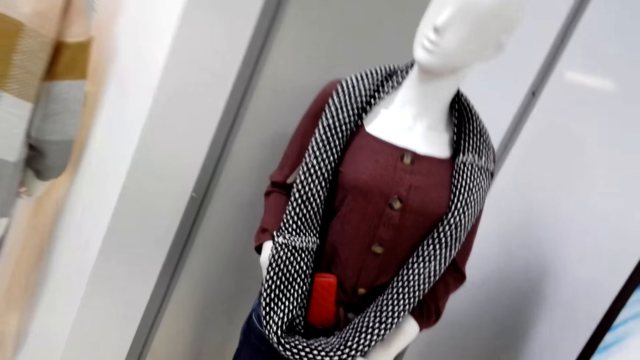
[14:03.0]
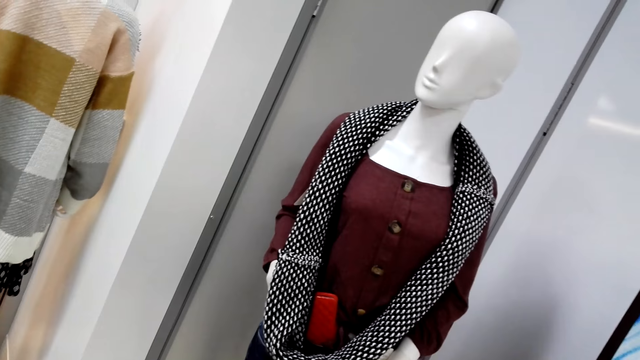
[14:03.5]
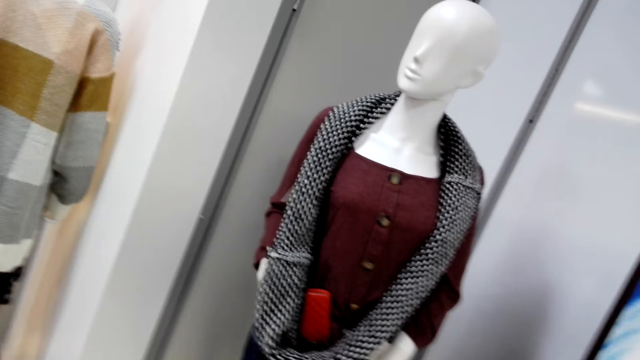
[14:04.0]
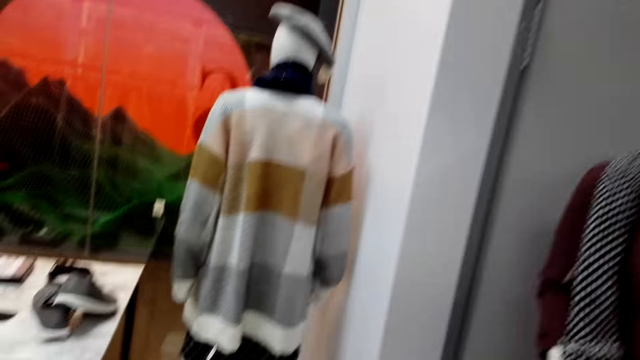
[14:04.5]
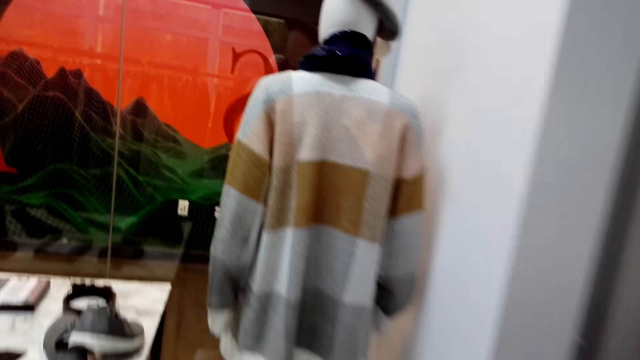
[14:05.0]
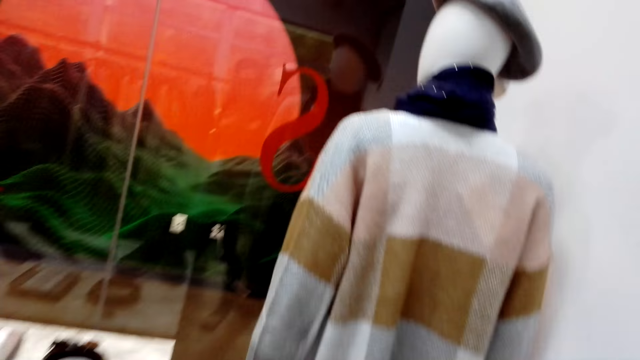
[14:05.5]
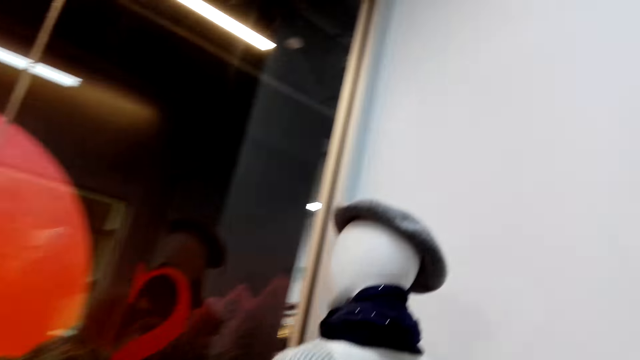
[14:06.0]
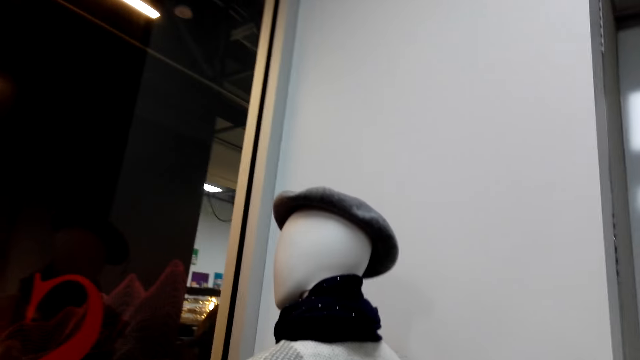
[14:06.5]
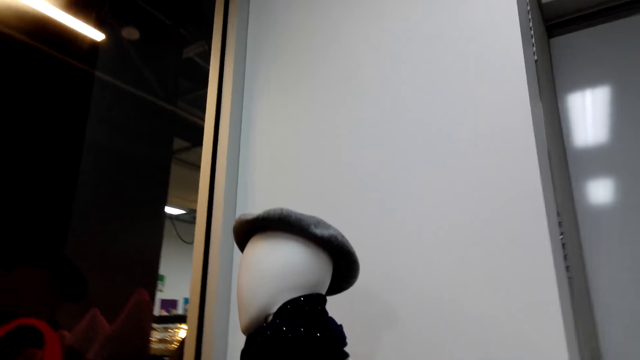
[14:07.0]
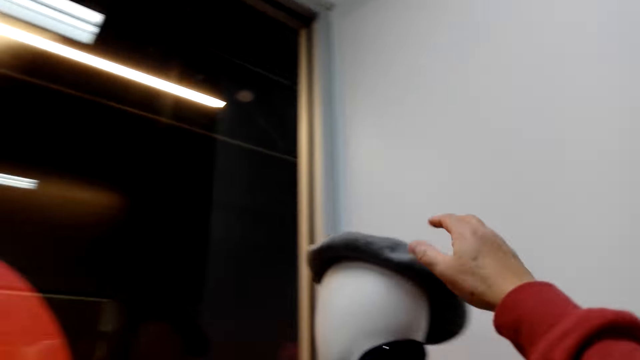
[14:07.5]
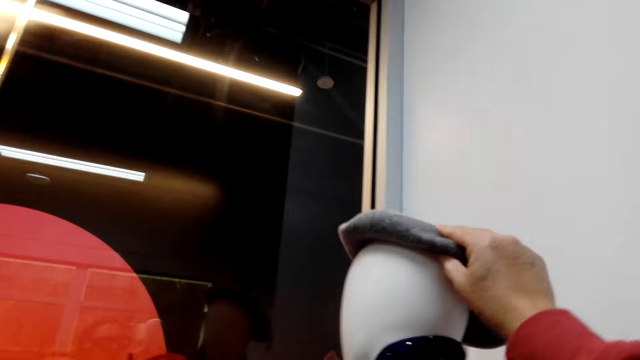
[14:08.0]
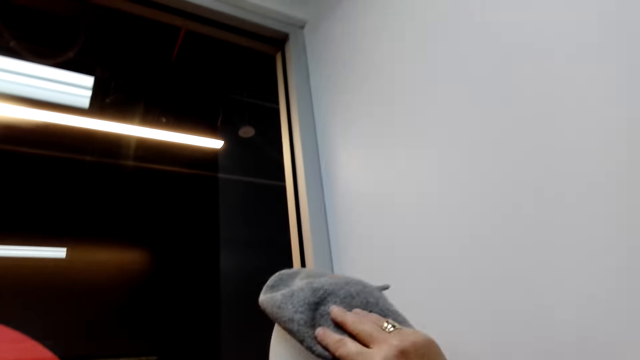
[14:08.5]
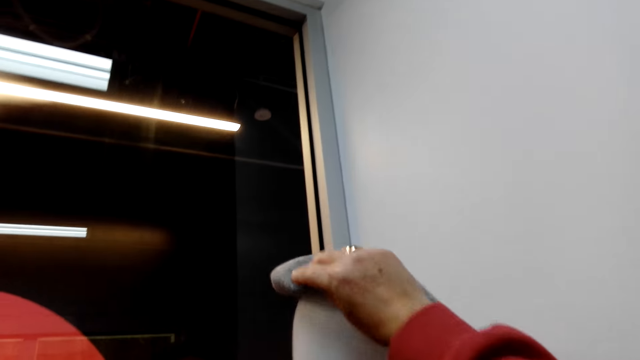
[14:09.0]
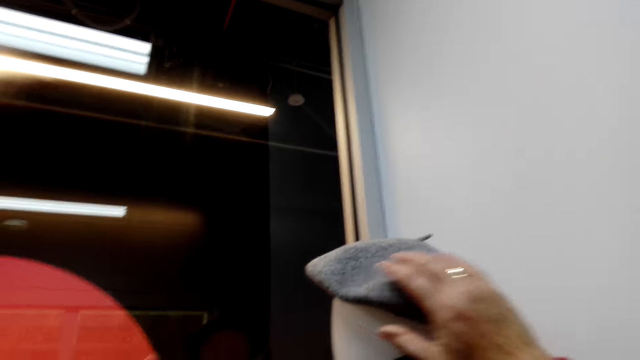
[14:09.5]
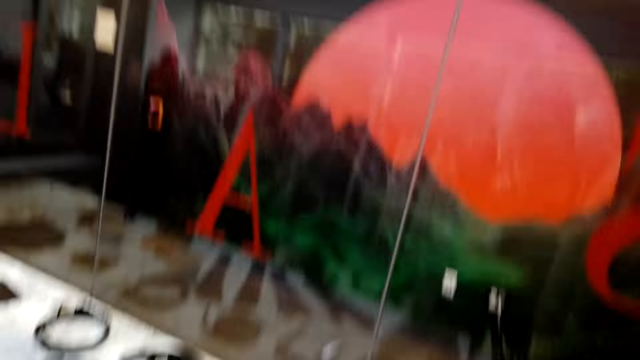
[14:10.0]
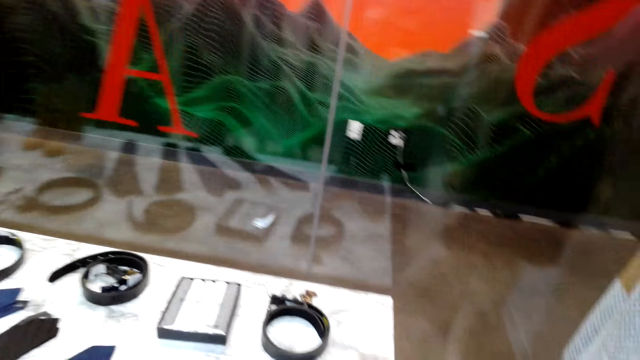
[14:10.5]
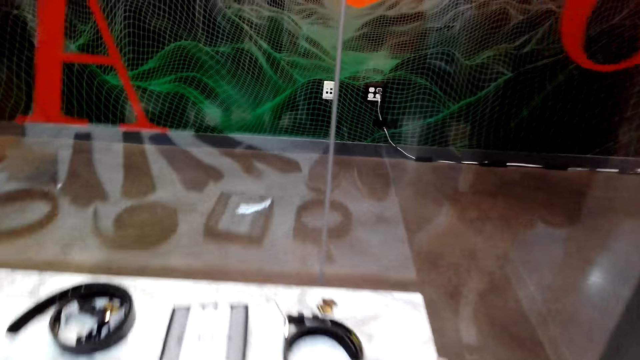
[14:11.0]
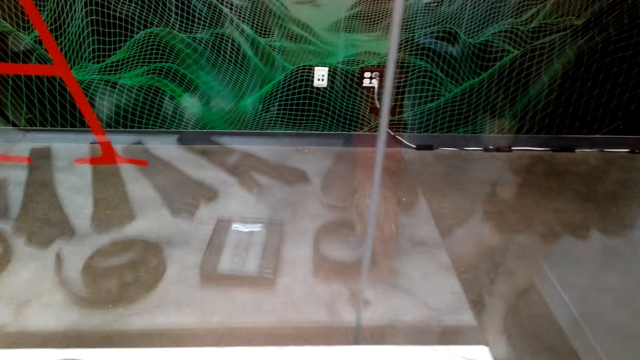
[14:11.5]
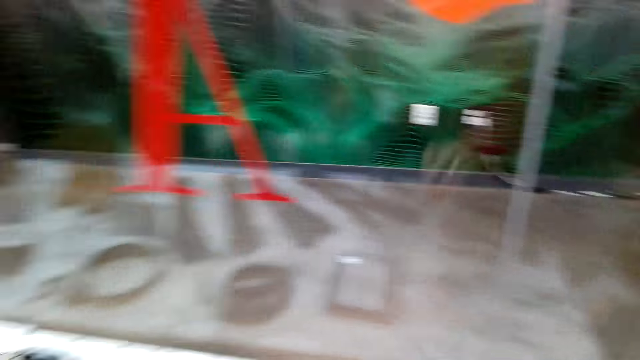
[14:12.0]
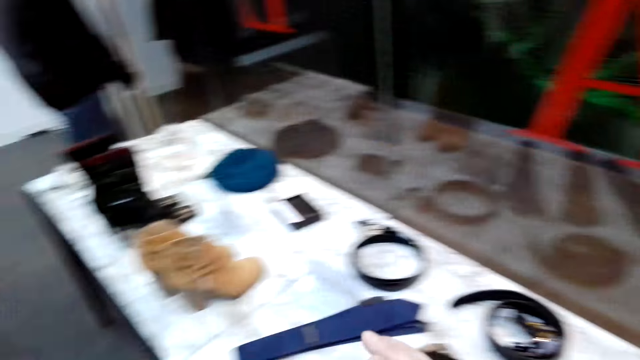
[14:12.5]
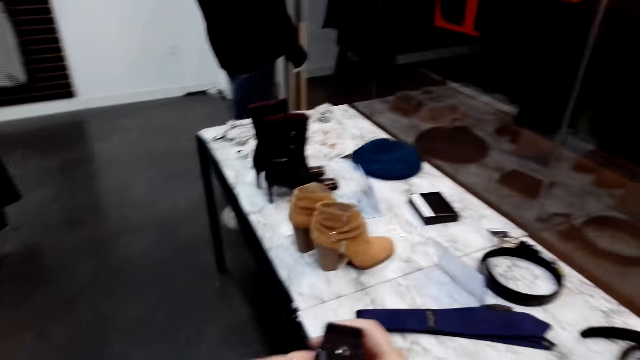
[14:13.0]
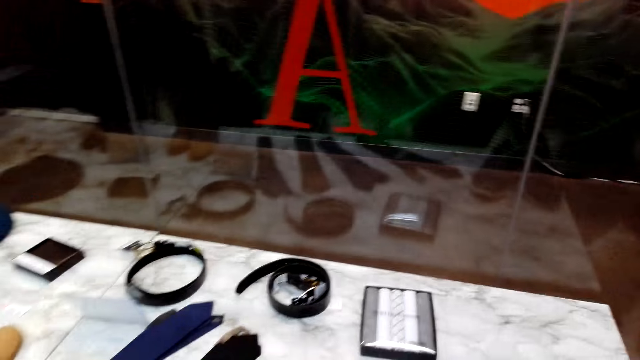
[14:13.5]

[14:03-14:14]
The camera wearer touches a marvin on the dummy head. They pick up a belt from the table.

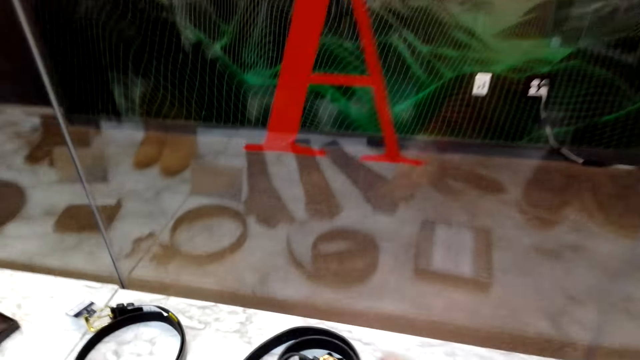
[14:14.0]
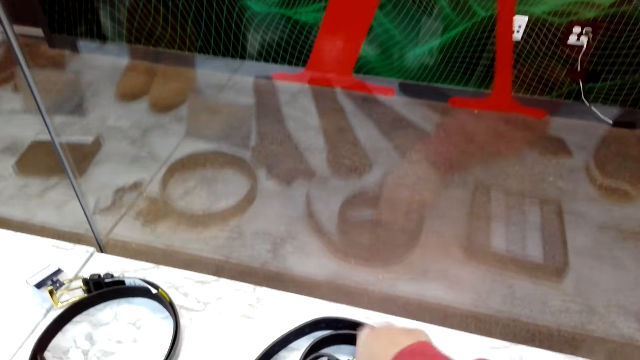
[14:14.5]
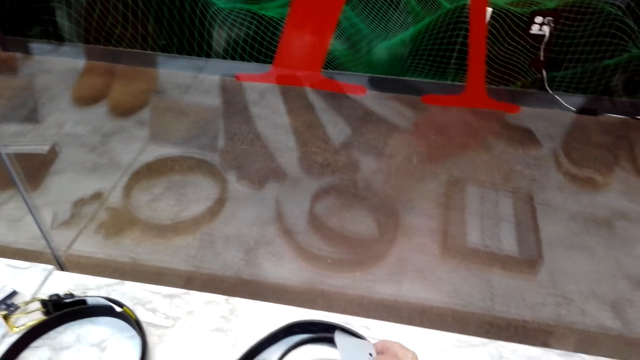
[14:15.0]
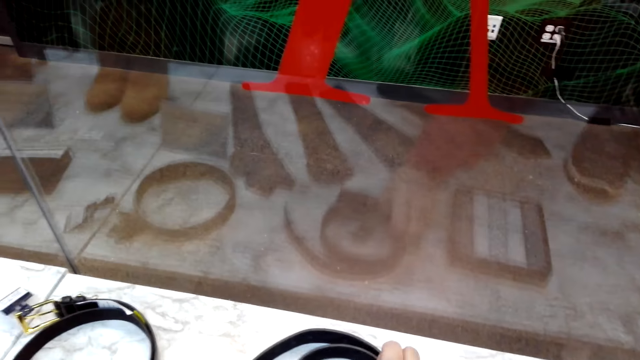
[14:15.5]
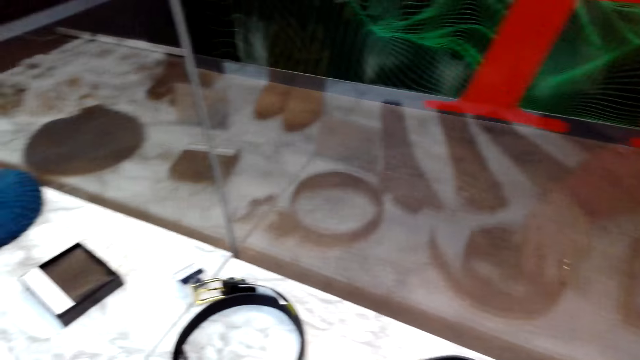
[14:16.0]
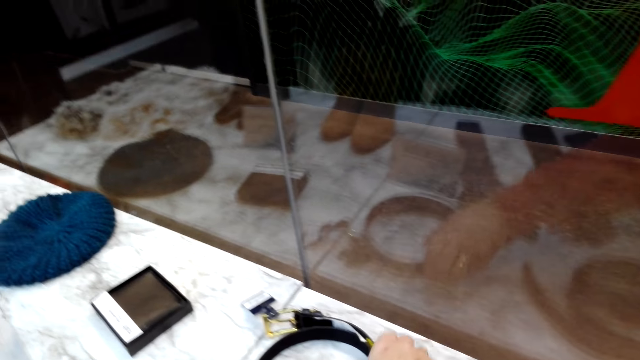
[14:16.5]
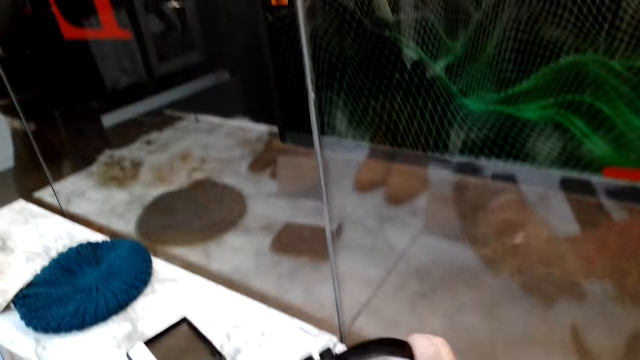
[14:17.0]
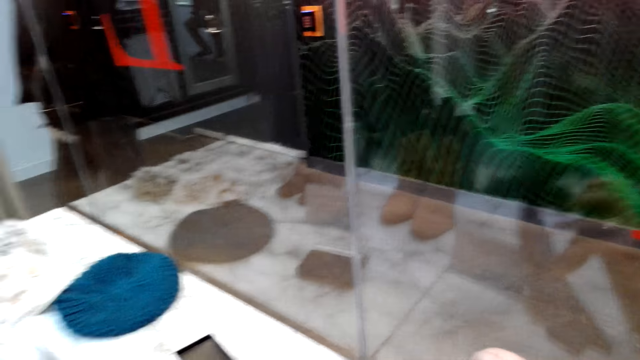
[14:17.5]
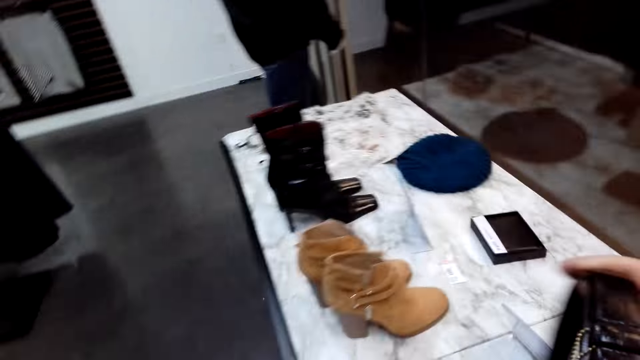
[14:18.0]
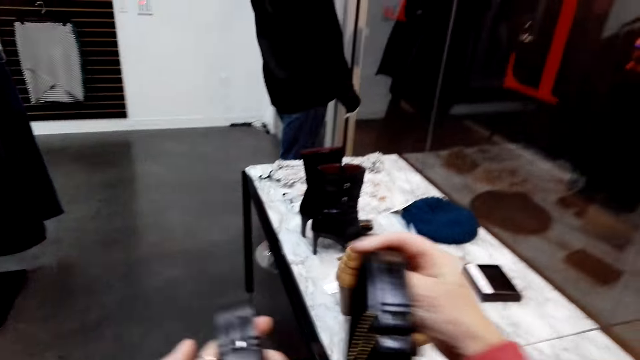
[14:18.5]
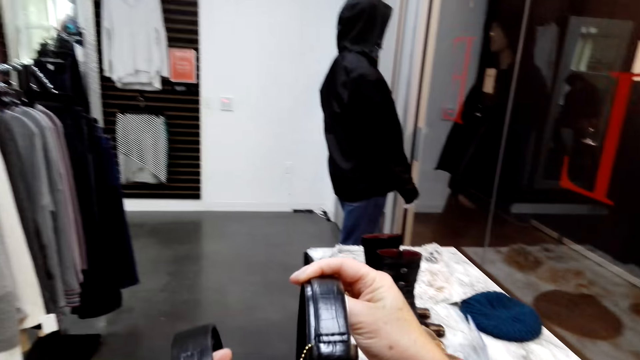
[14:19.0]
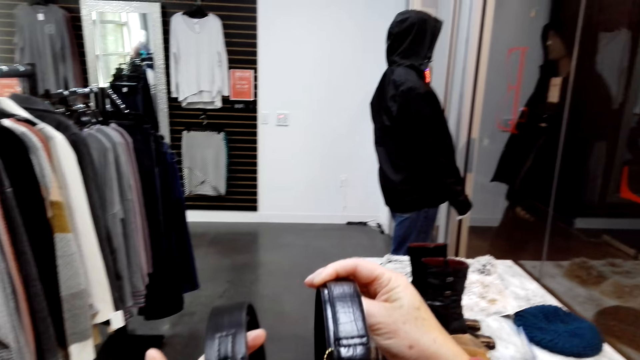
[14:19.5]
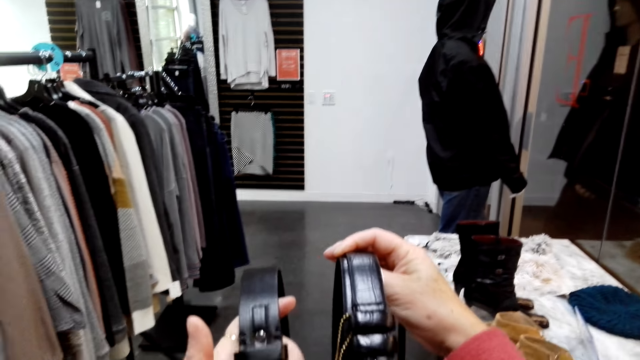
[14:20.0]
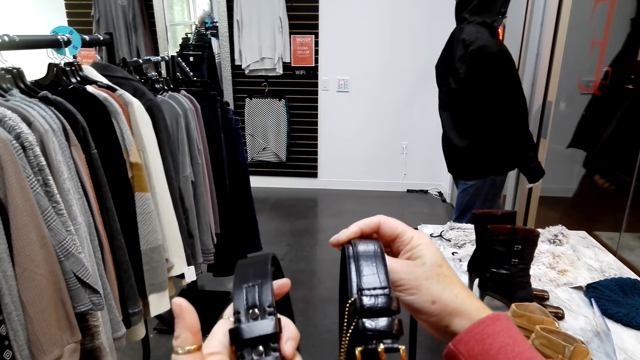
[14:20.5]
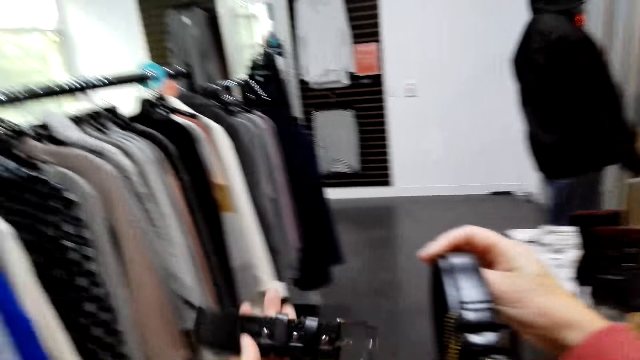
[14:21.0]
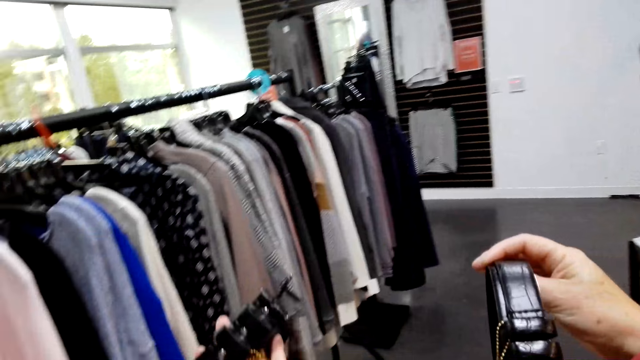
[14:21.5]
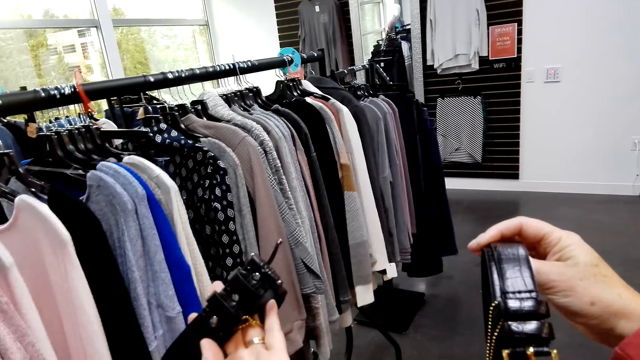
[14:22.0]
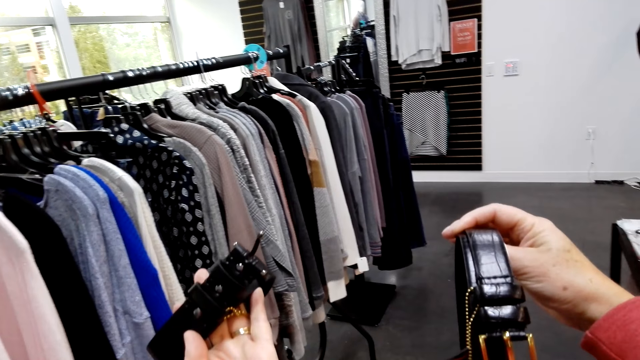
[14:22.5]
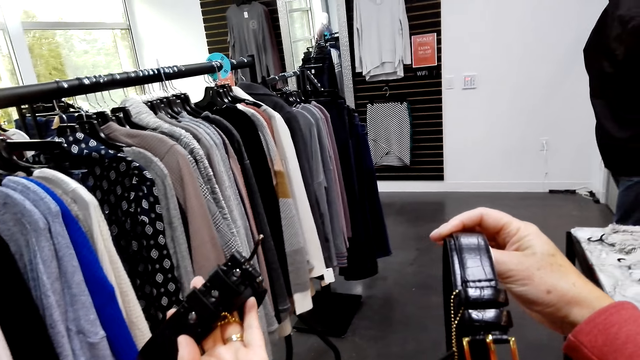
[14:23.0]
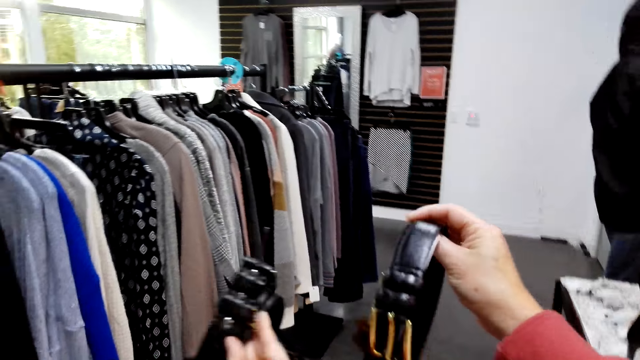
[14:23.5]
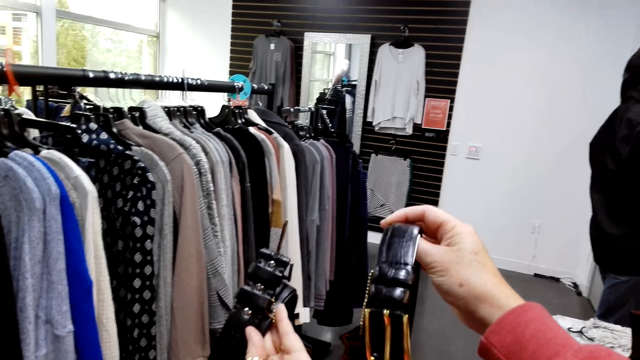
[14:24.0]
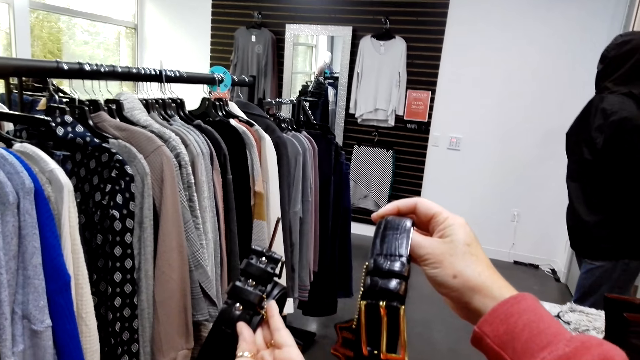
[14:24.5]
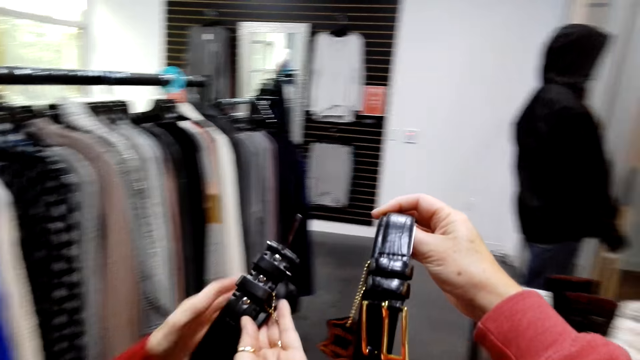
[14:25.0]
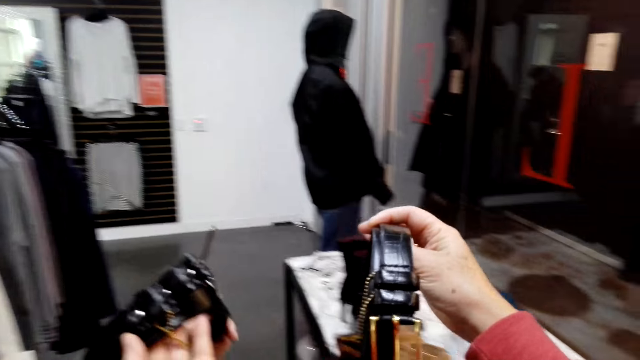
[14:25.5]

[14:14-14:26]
The camera wearer touches a belt on the table. They pick up a belt from the table. They stare at the belts on the hands.
